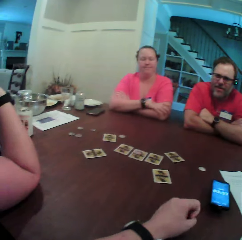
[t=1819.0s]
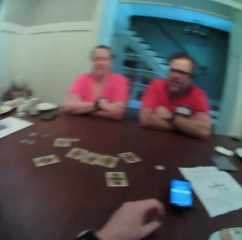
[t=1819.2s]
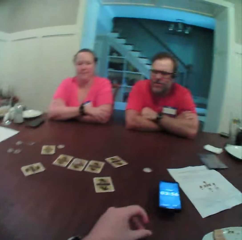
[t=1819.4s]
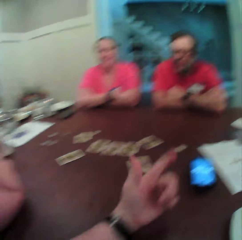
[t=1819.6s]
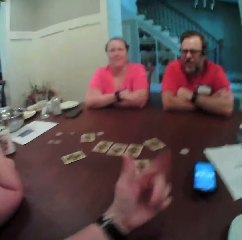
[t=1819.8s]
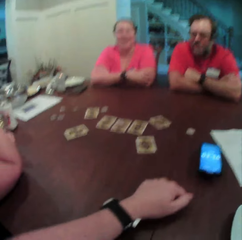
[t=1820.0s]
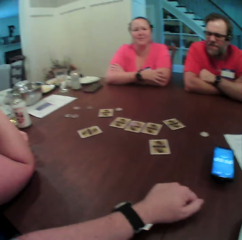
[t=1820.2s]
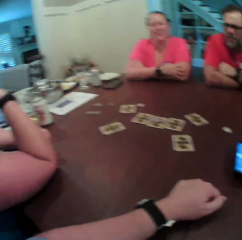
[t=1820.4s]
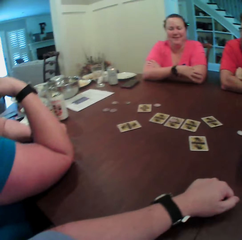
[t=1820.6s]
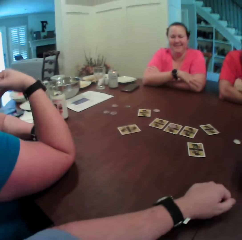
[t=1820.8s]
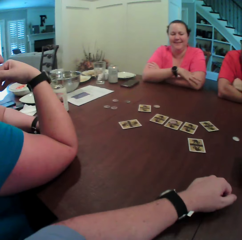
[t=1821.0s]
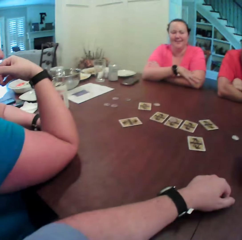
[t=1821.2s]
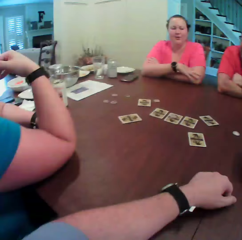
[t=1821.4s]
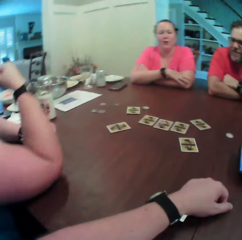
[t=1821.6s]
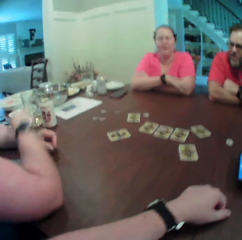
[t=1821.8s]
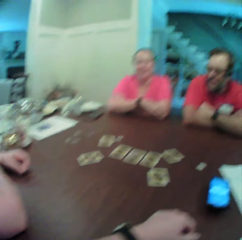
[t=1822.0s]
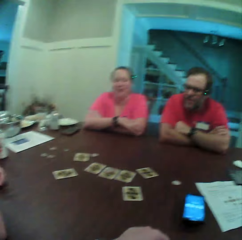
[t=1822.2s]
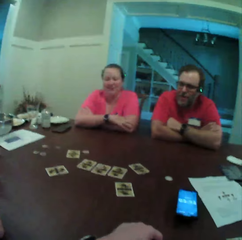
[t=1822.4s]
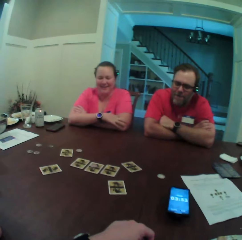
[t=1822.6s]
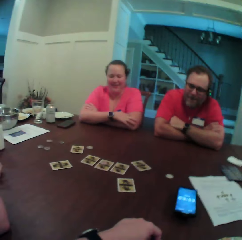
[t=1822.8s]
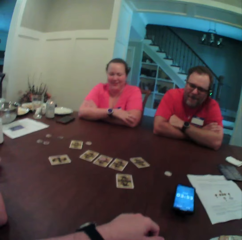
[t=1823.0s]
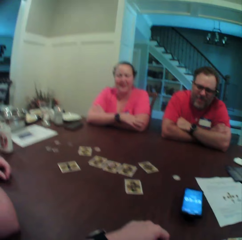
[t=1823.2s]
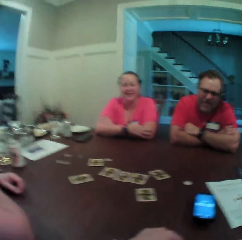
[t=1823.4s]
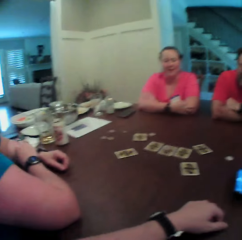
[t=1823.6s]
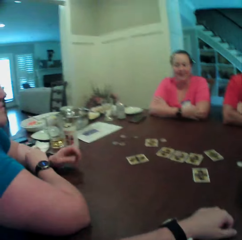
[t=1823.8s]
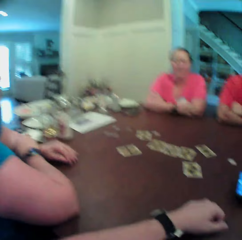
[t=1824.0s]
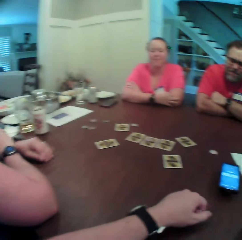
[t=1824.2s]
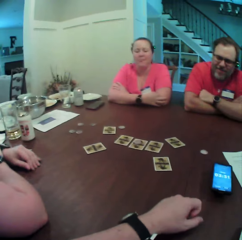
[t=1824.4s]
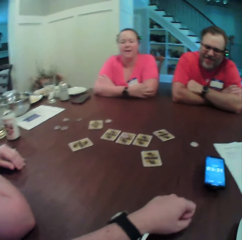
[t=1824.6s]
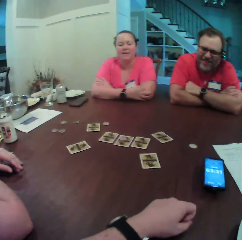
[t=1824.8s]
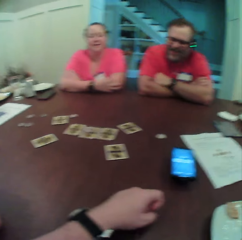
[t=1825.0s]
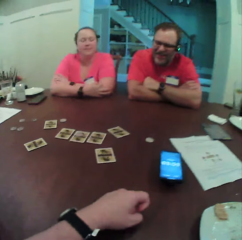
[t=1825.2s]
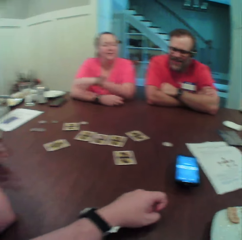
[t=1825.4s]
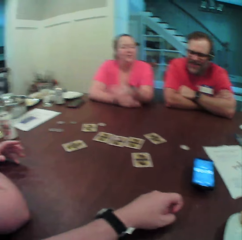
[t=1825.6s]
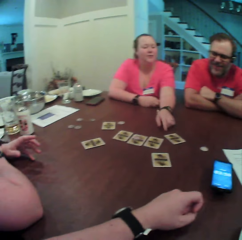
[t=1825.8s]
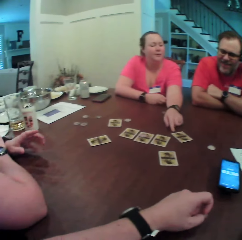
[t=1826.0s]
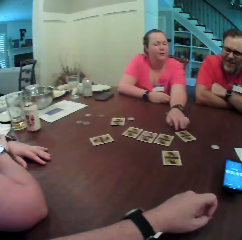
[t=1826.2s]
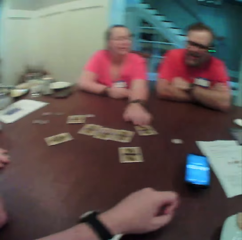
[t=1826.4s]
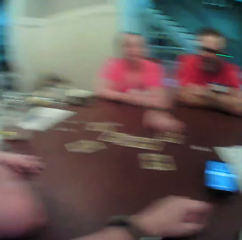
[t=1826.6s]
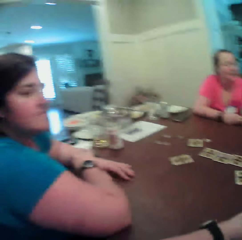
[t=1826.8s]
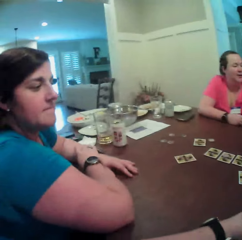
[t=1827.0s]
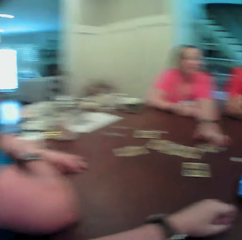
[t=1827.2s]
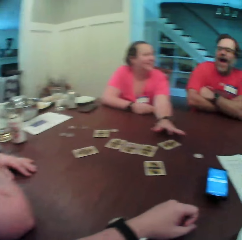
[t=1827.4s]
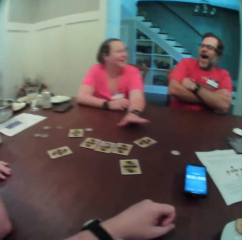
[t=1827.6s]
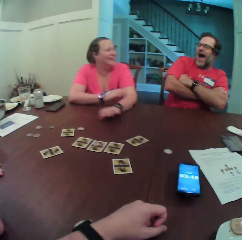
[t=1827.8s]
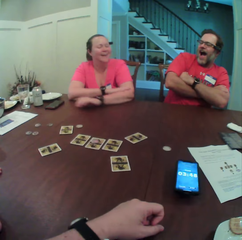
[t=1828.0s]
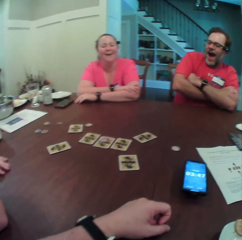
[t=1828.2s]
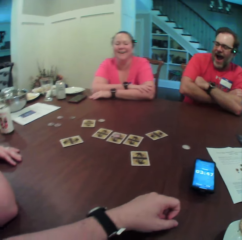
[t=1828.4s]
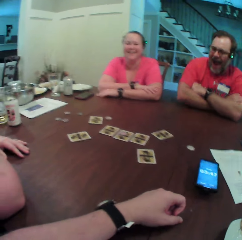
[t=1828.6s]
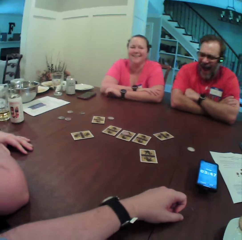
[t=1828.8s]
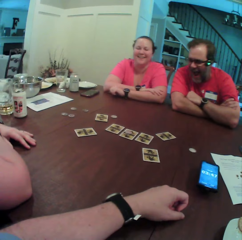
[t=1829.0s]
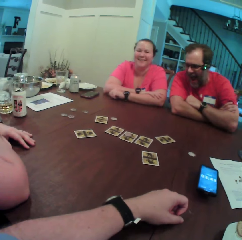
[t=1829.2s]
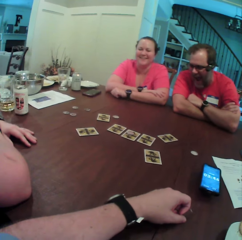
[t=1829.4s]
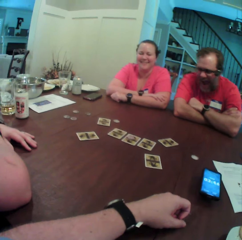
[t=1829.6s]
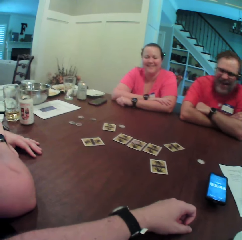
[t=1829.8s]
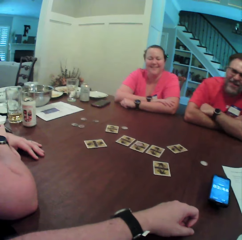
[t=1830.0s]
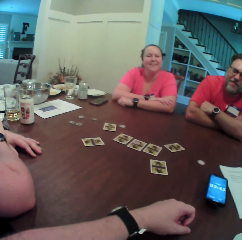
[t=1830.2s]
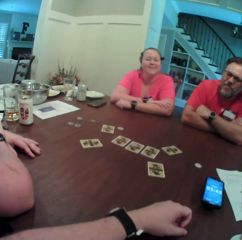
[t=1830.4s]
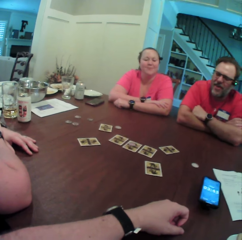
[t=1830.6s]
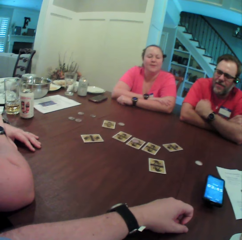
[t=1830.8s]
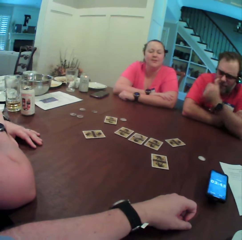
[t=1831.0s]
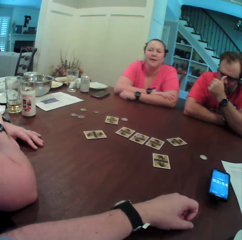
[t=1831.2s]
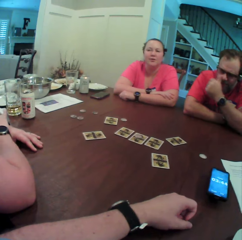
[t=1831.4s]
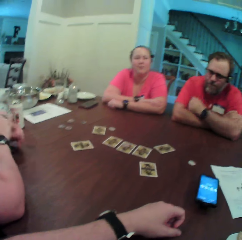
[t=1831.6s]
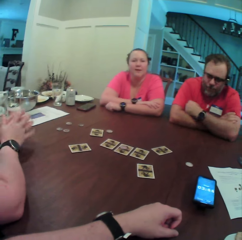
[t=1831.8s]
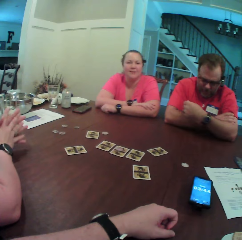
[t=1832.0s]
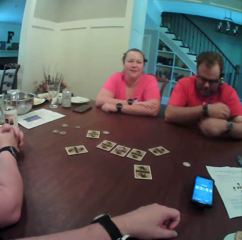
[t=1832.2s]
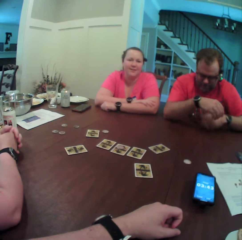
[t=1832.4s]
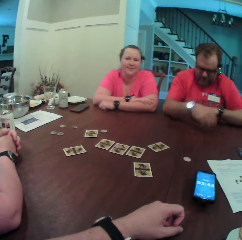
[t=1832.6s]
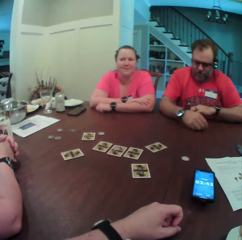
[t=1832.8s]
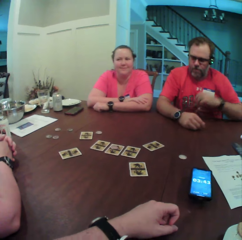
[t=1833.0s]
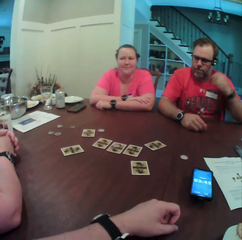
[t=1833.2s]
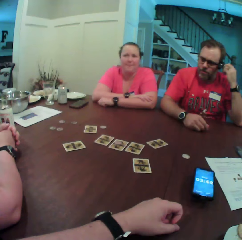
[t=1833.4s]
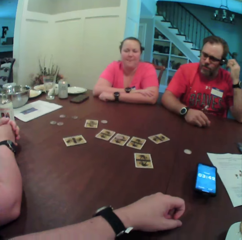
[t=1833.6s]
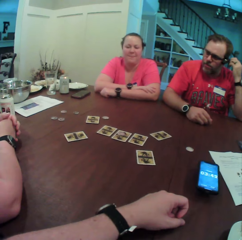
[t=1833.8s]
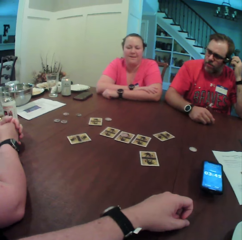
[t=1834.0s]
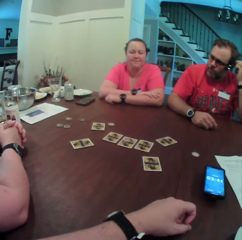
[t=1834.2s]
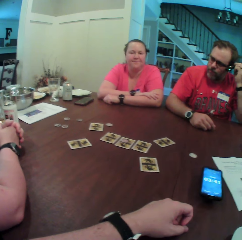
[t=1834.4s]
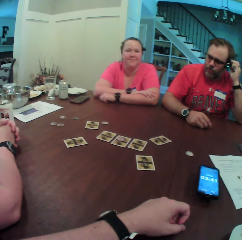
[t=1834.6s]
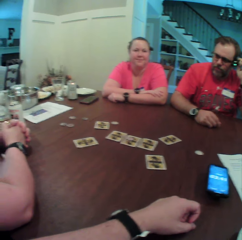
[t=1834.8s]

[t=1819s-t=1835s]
A woman folds her hands. Another woman moves her hands. The first woman picks a card and touches the card on the table with her left hand. The camera wearer looks around. The first woman converses with them. The other woman folds her hands.

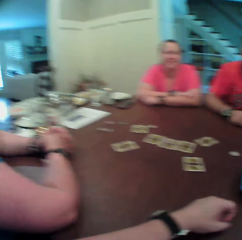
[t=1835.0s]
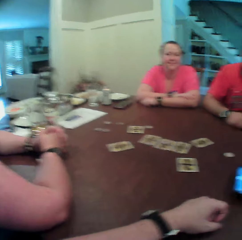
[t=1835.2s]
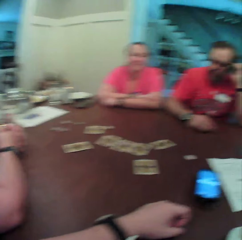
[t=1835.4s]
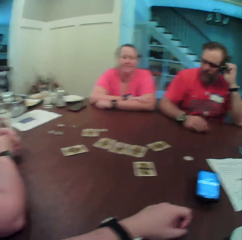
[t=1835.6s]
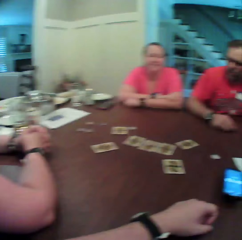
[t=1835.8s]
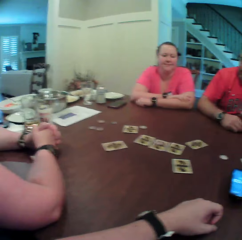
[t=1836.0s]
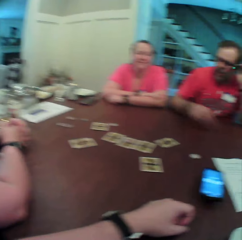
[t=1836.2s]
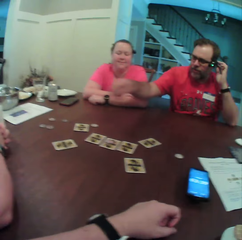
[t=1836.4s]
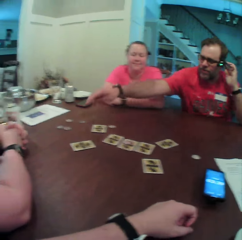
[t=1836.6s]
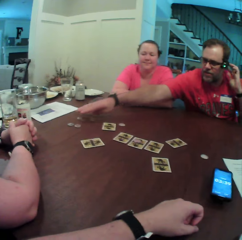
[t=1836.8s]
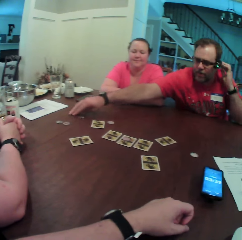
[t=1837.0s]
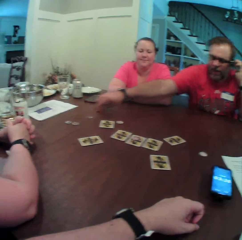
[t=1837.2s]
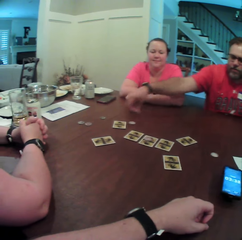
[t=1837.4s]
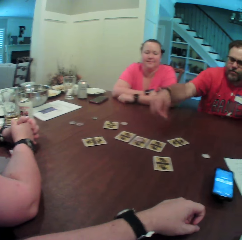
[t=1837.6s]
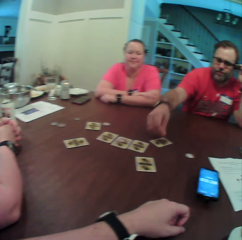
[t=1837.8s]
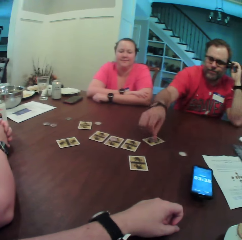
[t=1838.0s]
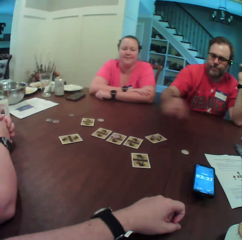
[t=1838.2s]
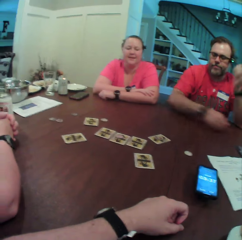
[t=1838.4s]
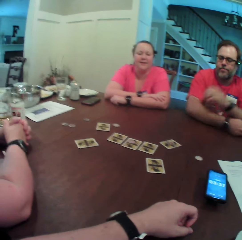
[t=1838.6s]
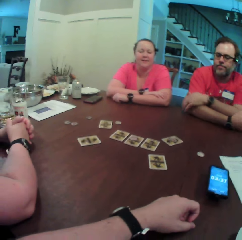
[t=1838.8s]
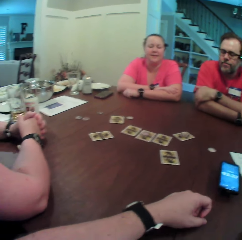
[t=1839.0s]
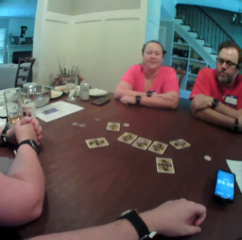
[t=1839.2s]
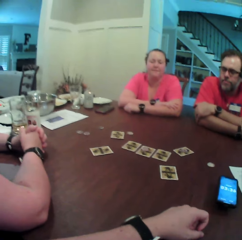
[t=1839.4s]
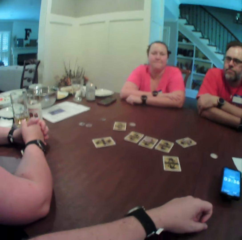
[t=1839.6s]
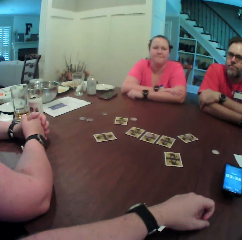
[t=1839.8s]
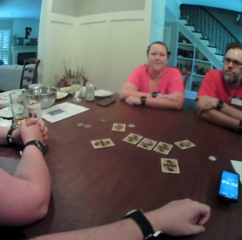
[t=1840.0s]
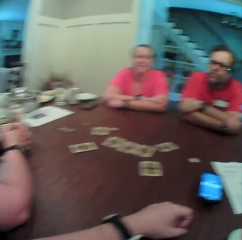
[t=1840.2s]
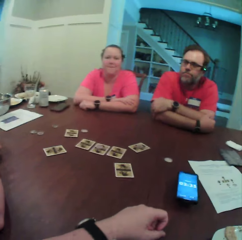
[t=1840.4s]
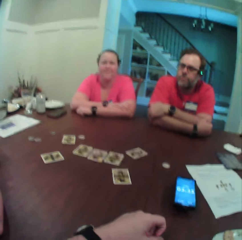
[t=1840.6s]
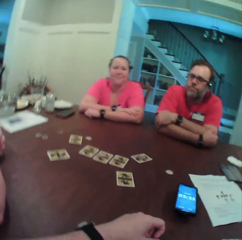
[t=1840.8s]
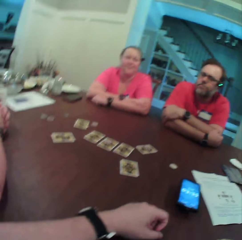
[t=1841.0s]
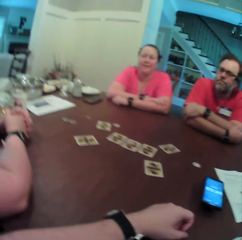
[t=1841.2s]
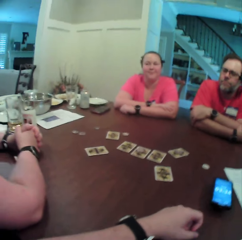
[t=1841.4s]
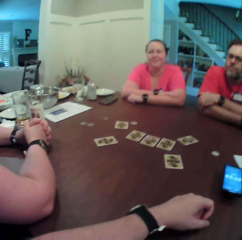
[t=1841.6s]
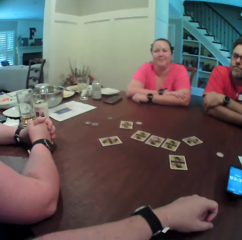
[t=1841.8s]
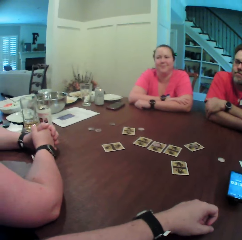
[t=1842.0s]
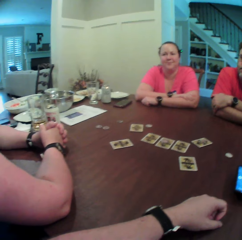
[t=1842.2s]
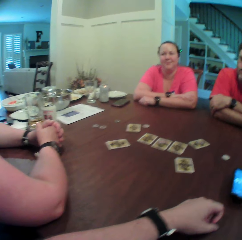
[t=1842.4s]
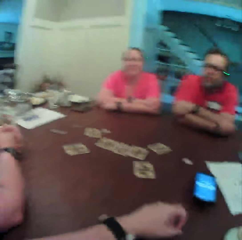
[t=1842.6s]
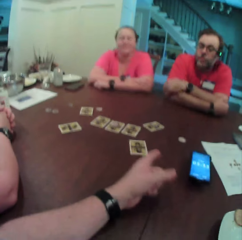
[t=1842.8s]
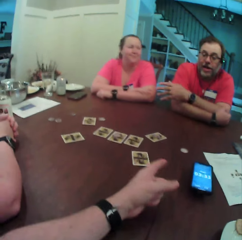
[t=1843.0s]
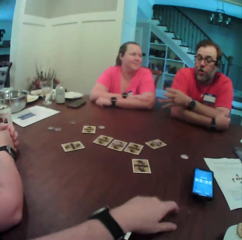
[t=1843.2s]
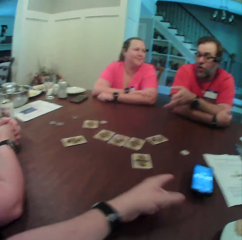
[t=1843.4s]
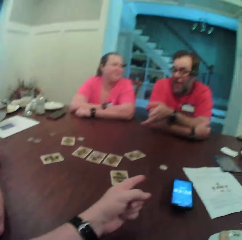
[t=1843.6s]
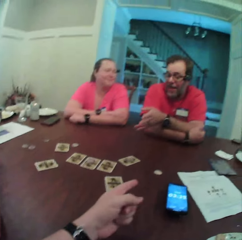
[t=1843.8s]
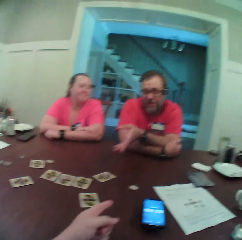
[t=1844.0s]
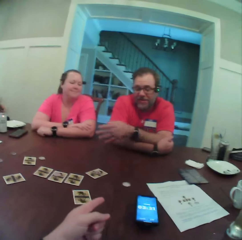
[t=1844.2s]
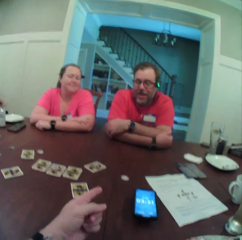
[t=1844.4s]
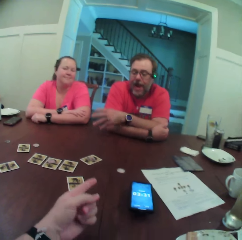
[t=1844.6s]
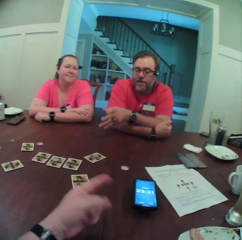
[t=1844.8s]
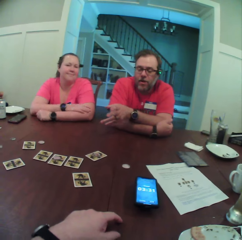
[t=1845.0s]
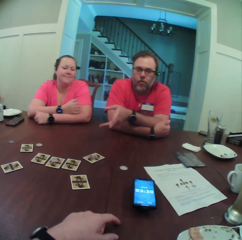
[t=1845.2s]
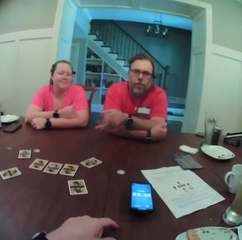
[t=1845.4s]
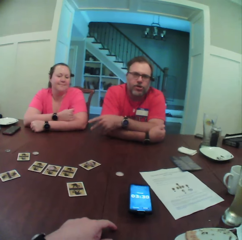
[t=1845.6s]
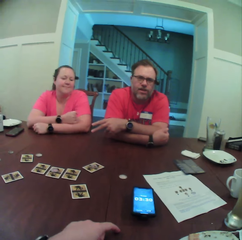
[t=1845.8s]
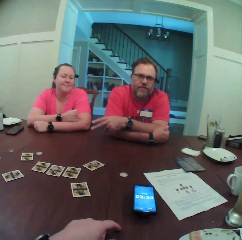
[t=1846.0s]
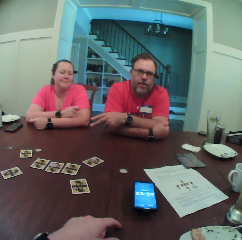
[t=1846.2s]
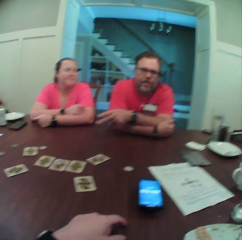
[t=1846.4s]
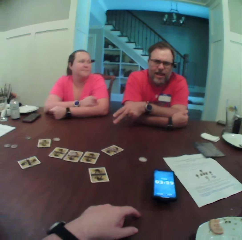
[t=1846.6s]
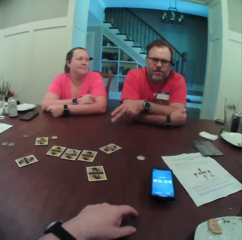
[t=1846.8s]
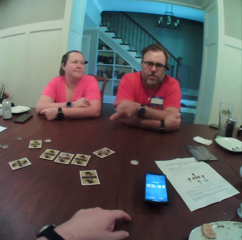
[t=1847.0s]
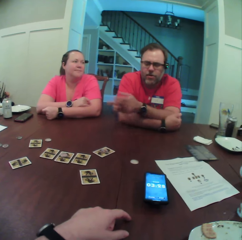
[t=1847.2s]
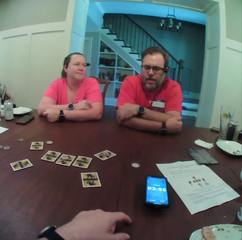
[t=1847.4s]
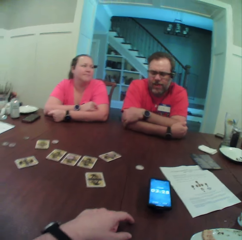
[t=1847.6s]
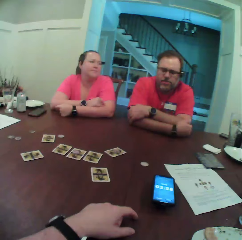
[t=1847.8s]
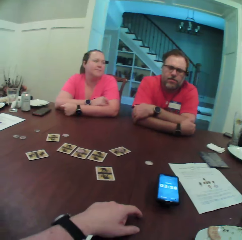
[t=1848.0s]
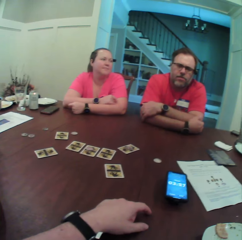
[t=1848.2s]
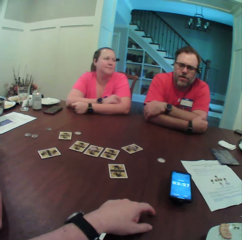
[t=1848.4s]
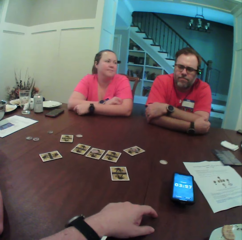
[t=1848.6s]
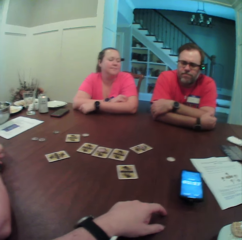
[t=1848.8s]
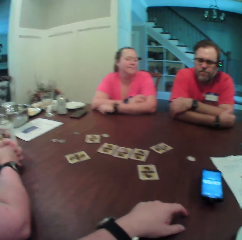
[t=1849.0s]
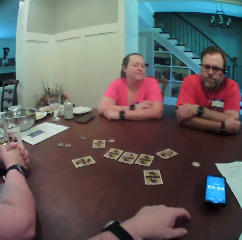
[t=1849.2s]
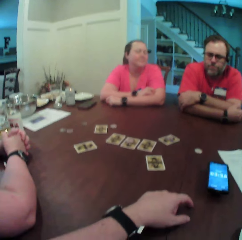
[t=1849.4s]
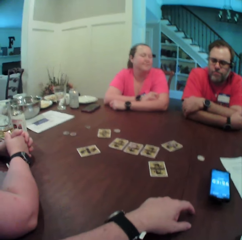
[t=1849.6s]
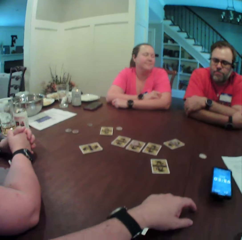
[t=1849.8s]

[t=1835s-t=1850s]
The camera wearer looks around. A man picks a coin on the table with his right hand. He drops the coin on the table with his right hand. He folds his arms. The camera wearer looks around. The man moves his hands.
